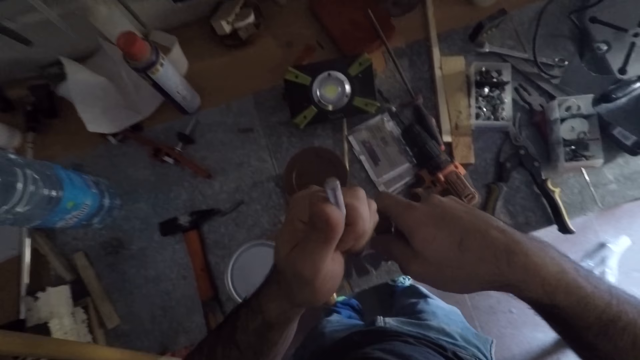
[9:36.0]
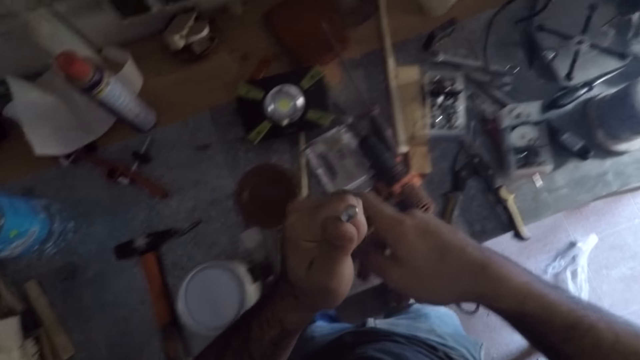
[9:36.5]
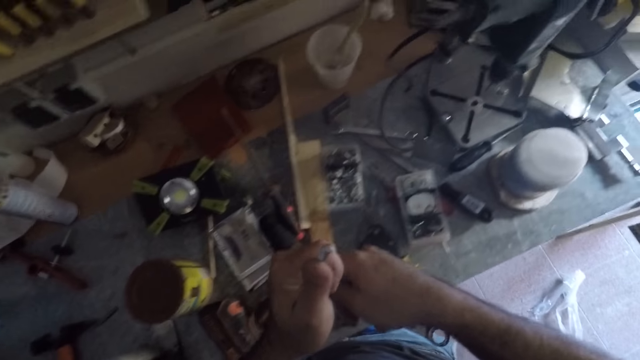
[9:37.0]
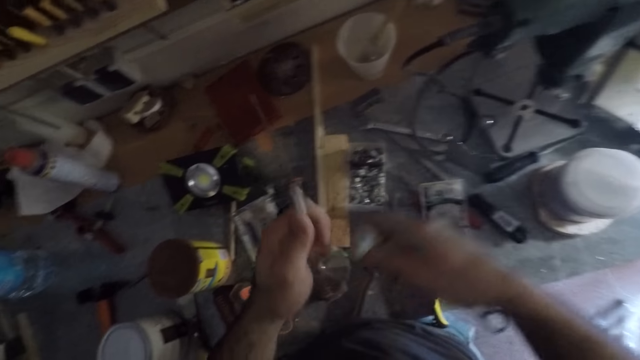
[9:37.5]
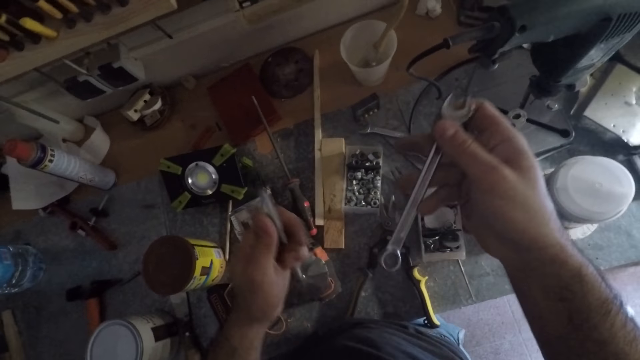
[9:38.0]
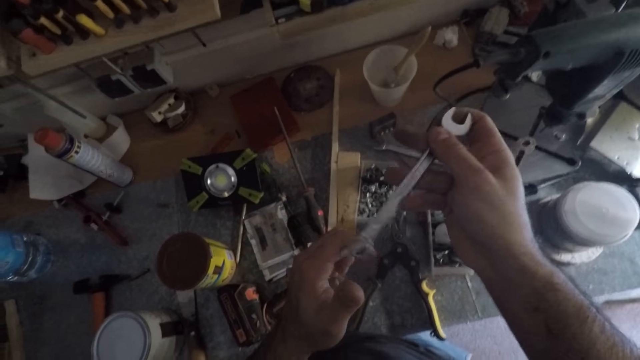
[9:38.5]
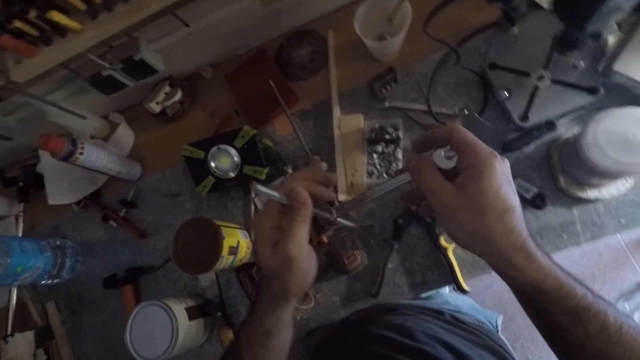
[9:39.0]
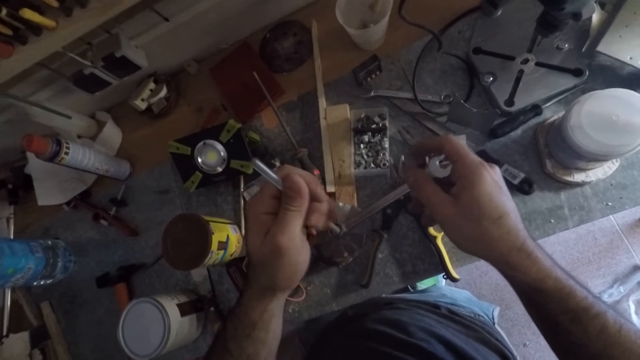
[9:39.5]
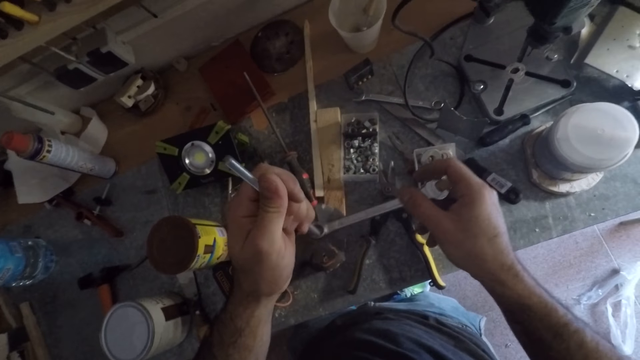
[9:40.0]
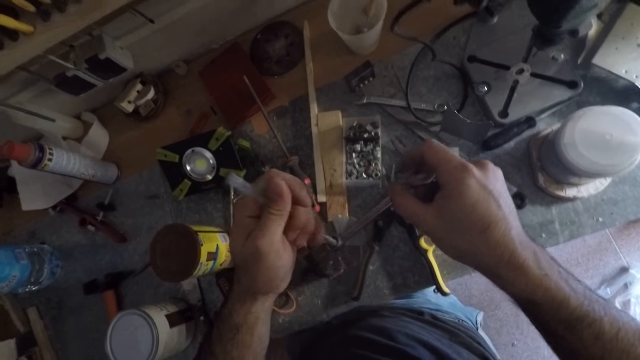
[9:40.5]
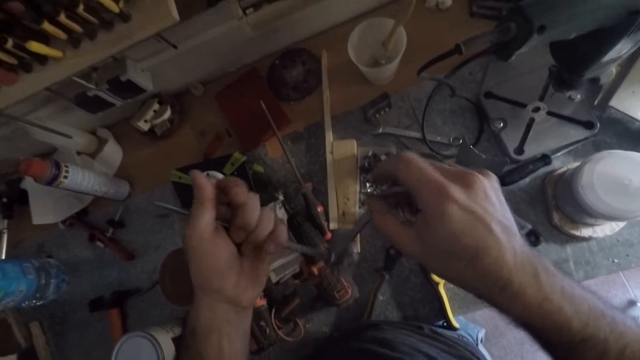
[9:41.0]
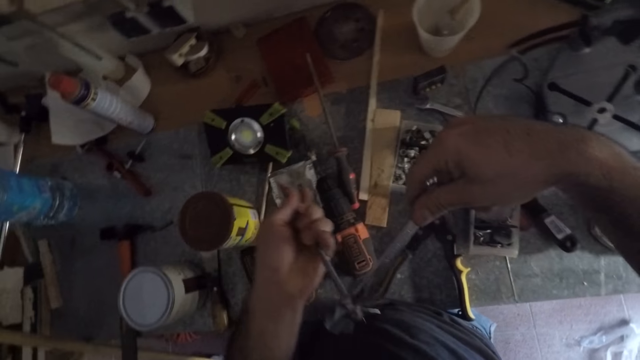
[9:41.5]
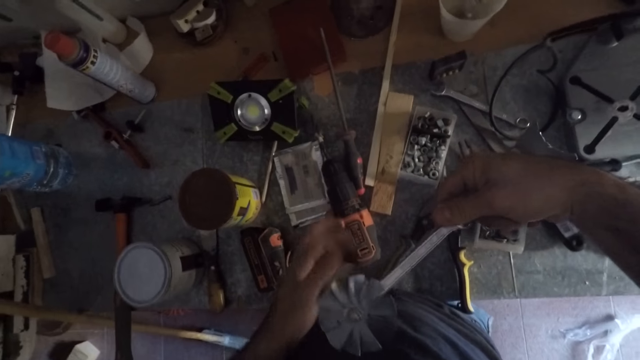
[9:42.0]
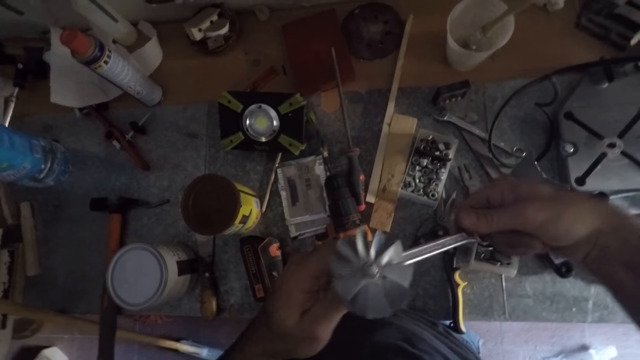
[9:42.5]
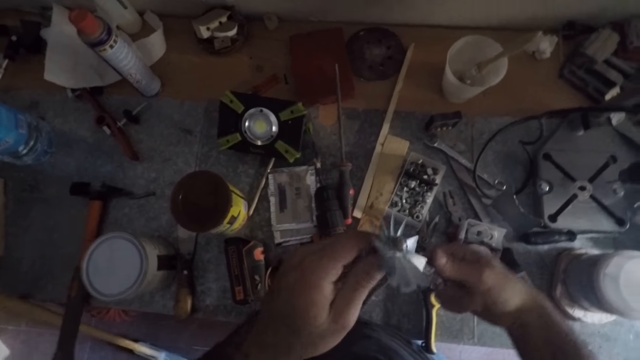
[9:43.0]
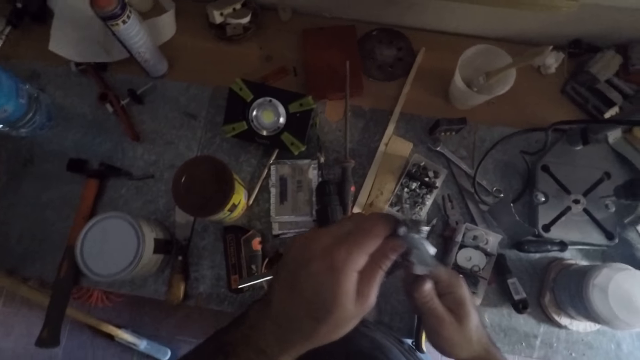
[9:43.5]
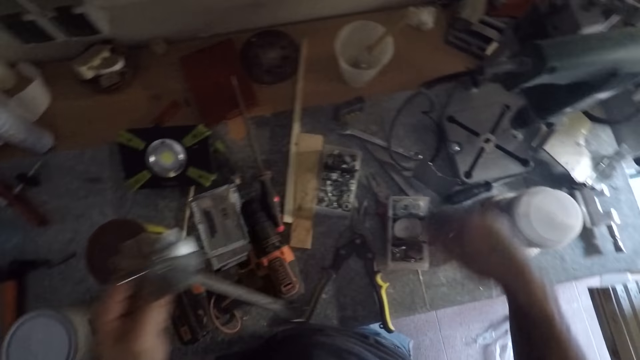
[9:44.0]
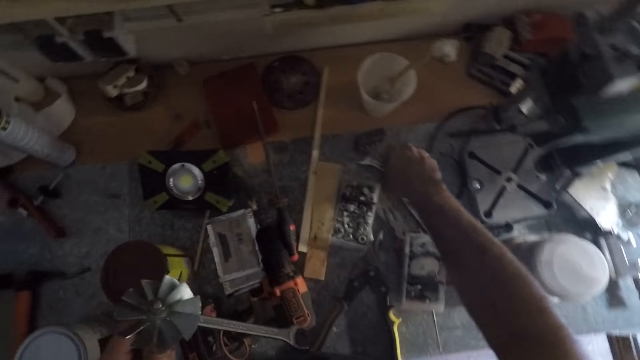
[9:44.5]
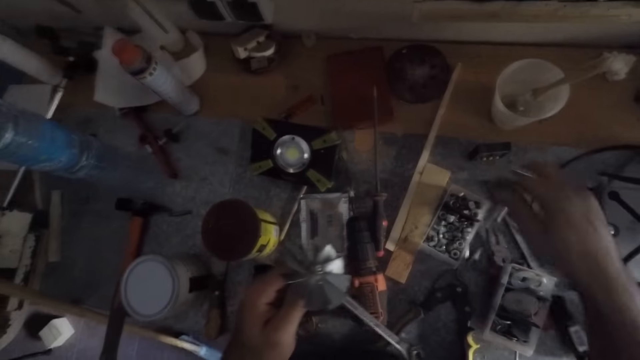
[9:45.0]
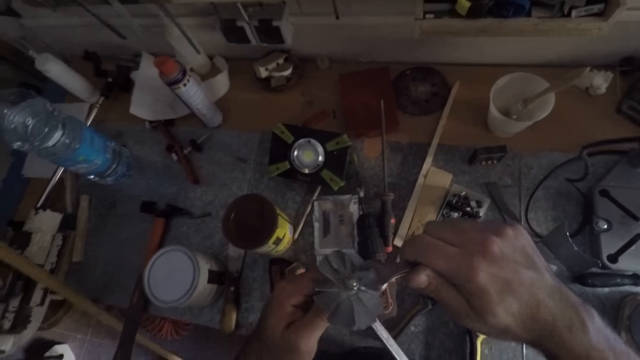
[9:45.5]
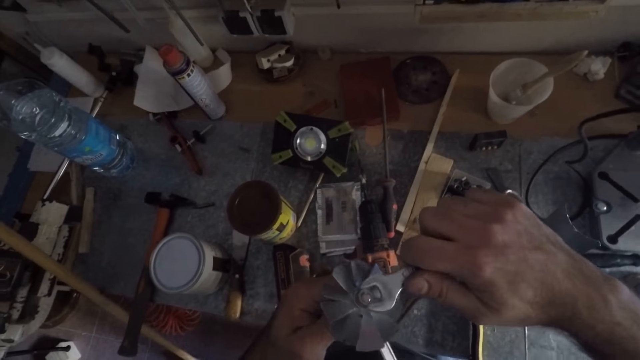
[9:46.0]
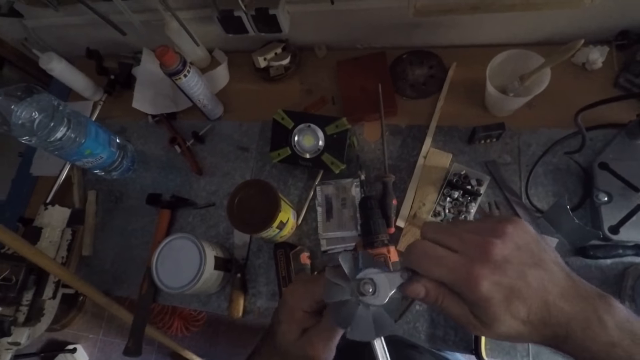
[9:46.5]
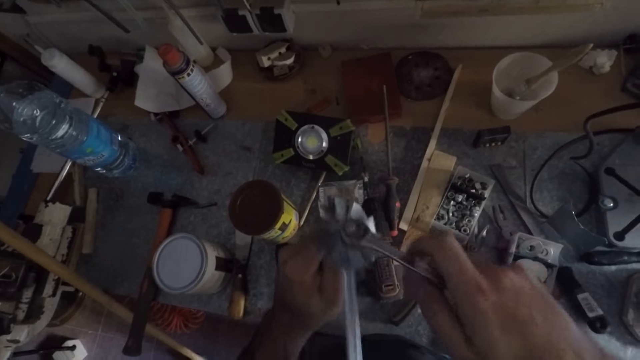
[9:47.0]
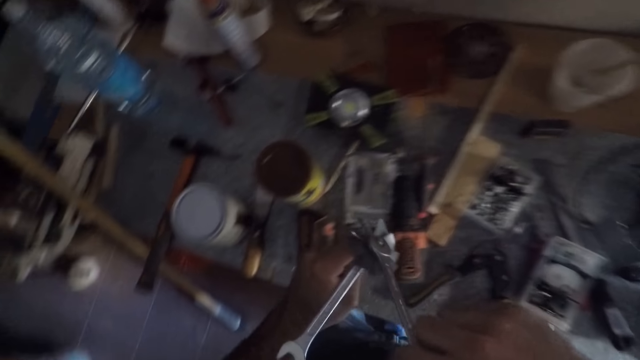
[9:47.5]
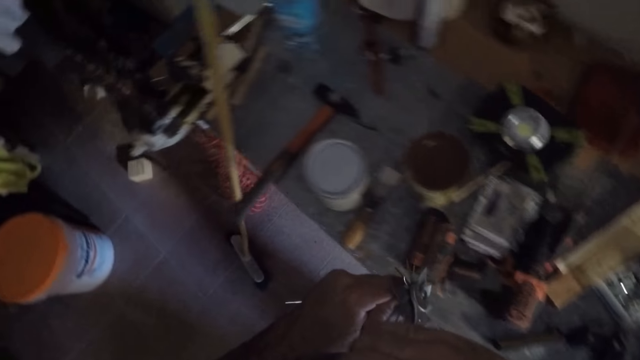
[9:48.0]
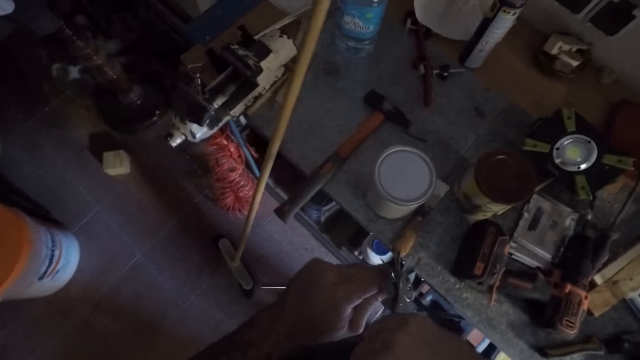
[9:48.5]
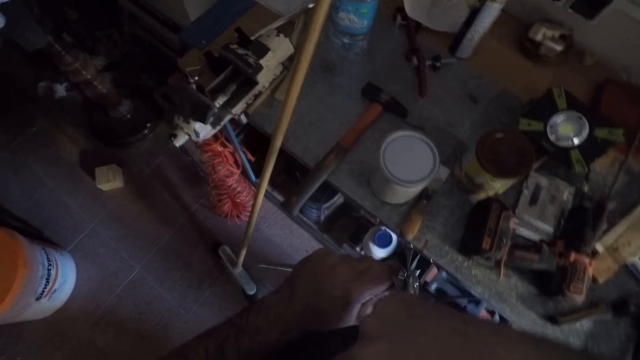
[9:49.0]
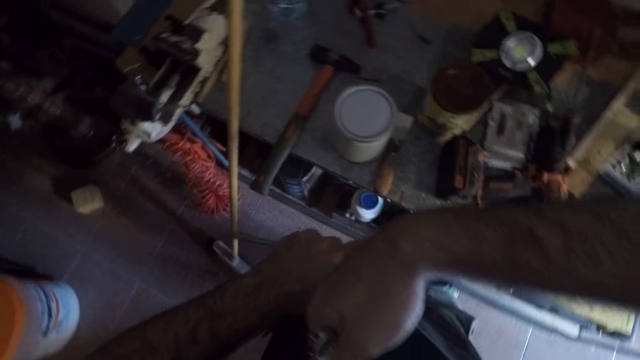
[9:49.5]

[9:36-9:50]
The camera wearer screws the round metal or nut into the bottom of the propeller or hand turbine. They move the spanner through the hand turbine and turn over the small hand turbine. They pick up a screwdriver from the table. They screw the top of the propeller with the screwdriver.

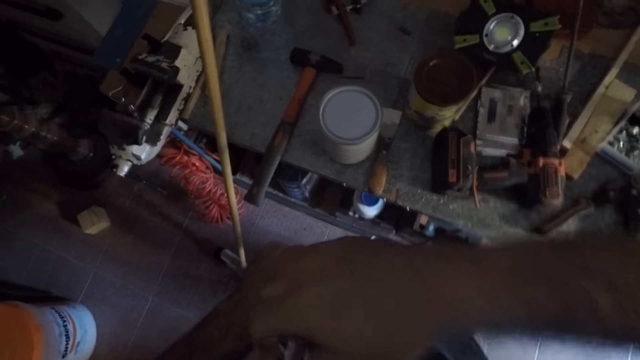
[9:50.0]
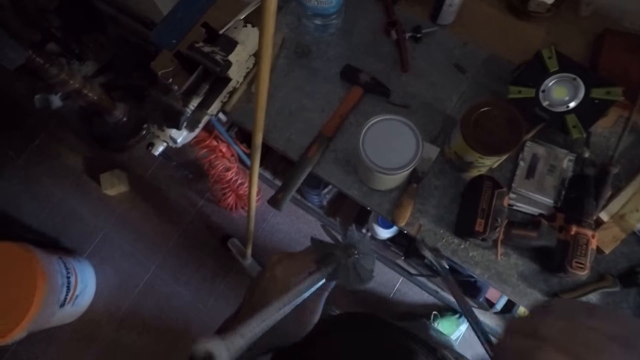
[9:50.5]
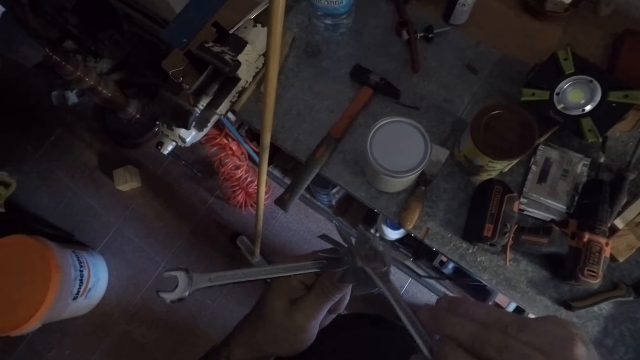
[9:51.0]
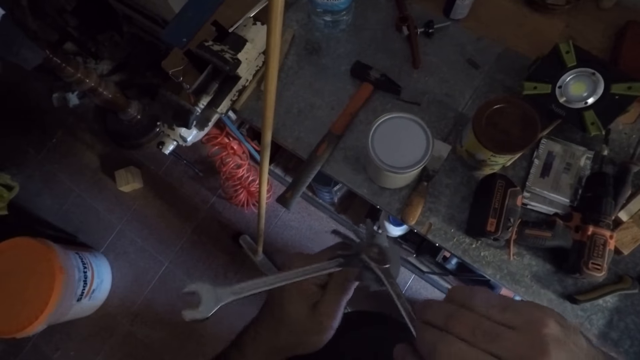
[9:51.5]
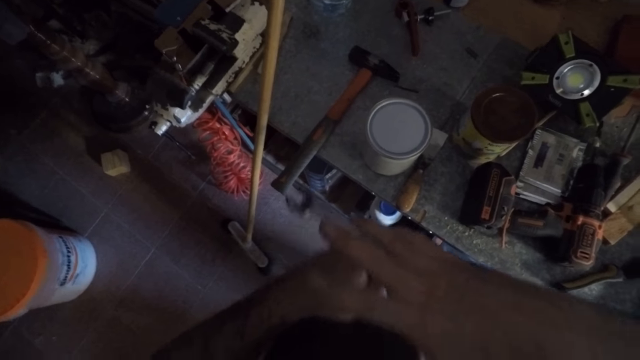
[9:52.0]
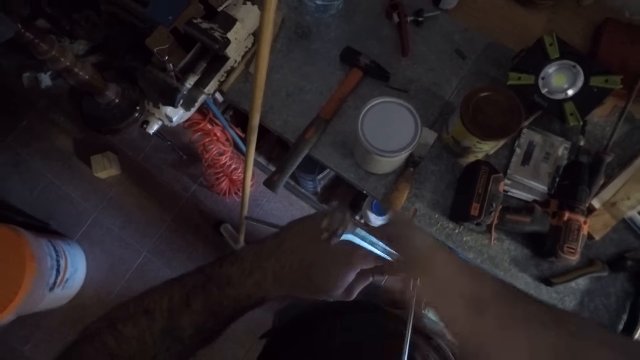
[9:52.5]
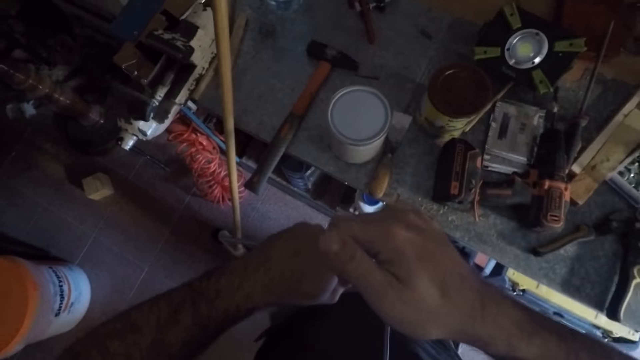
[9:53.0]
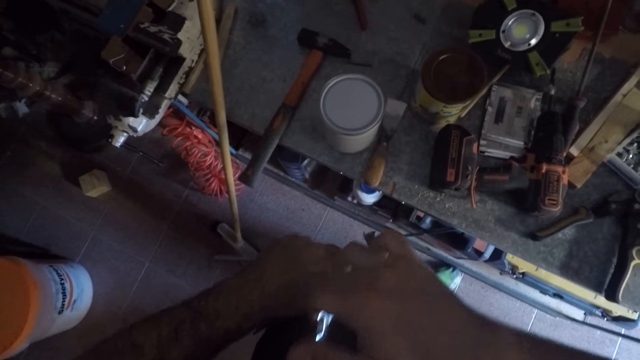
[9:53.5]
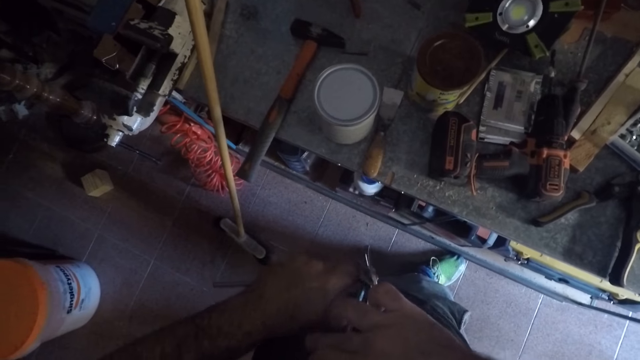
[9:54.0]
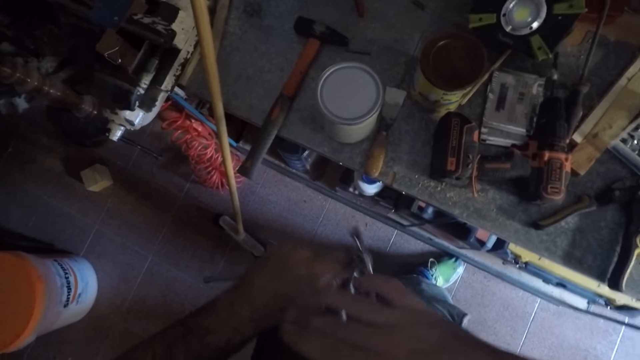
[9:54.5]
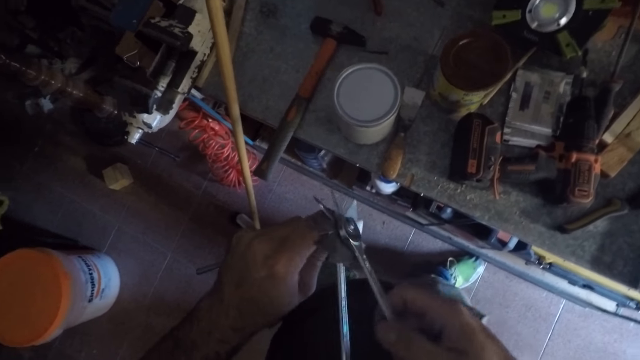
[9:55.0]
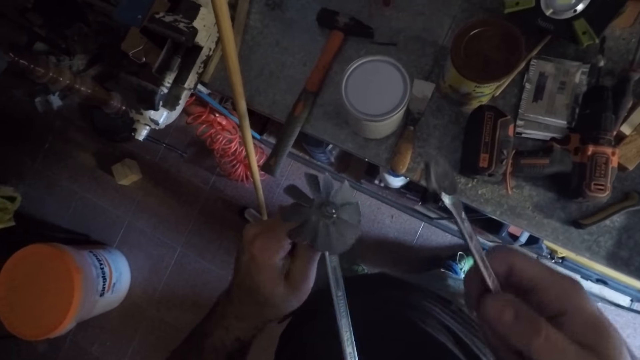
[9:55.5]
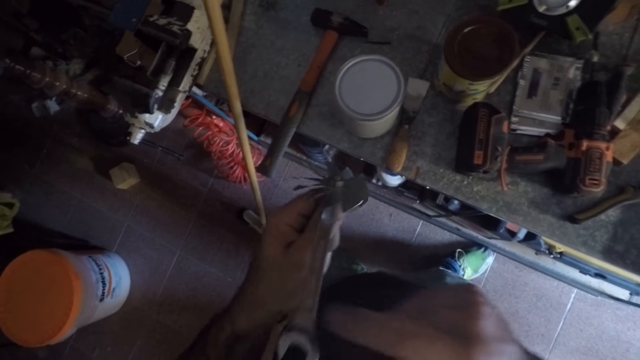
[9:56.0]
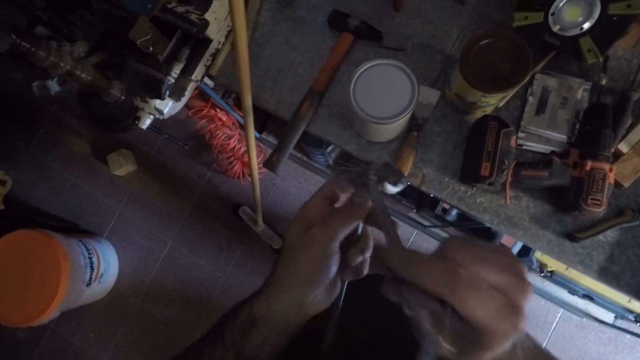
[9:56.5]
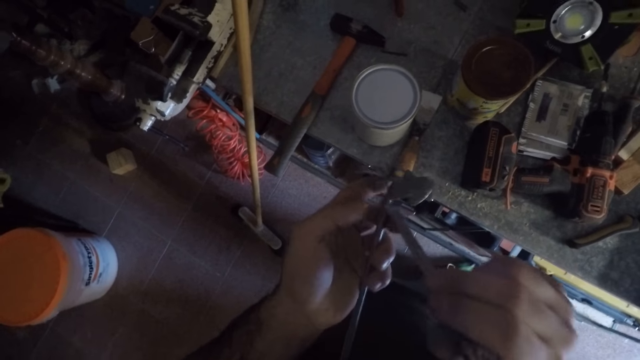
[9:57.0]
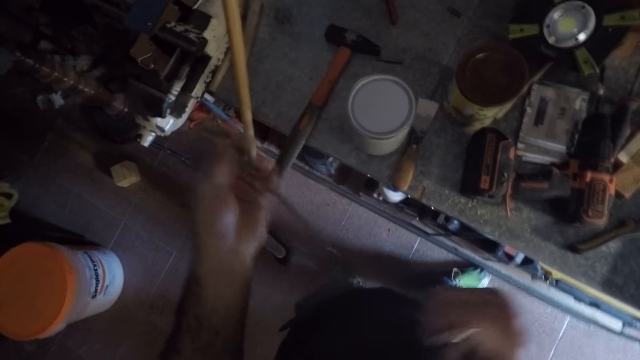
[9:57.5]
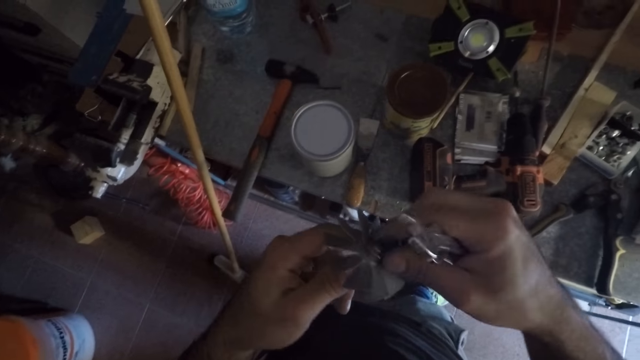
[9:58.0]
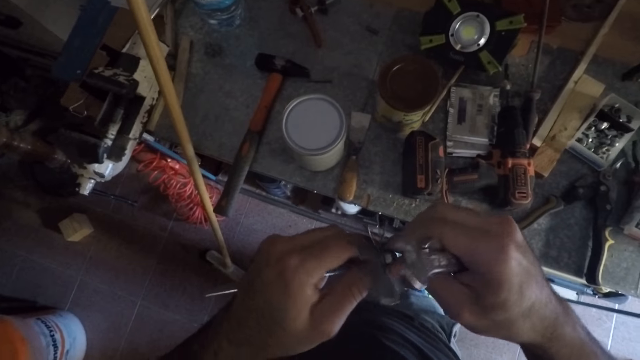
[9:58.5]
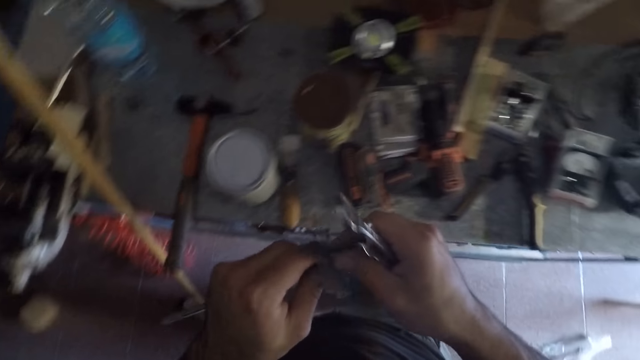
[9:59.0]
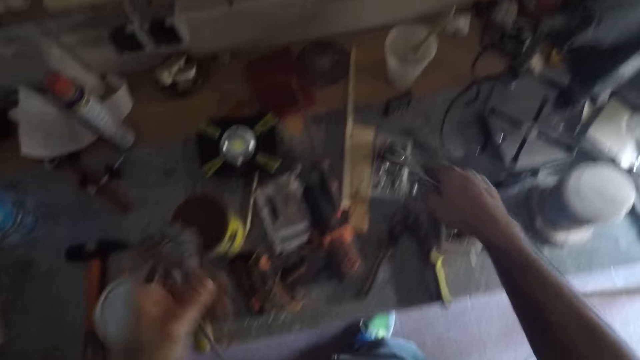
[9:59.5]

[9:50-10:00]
The camera wearer removes the nut on the bottom. He ties the nut with his hand.
